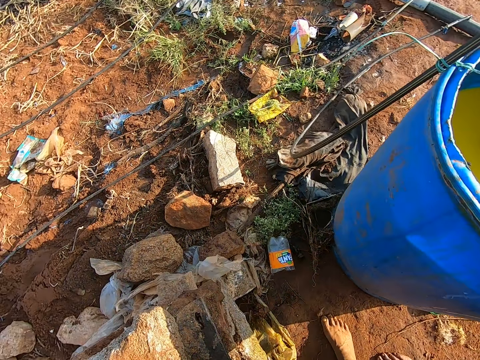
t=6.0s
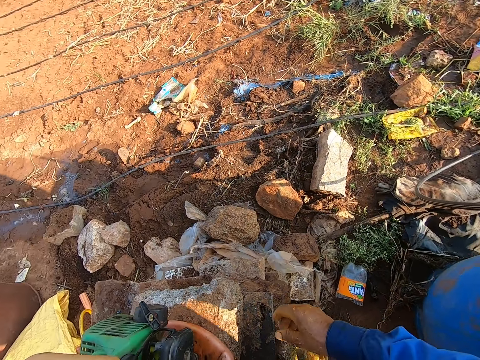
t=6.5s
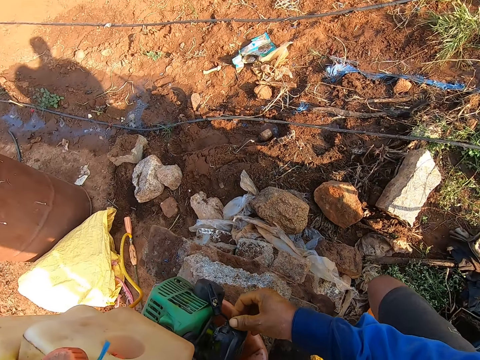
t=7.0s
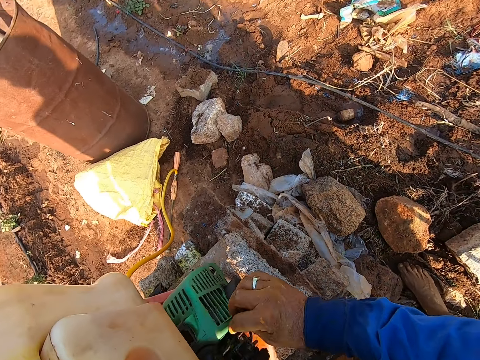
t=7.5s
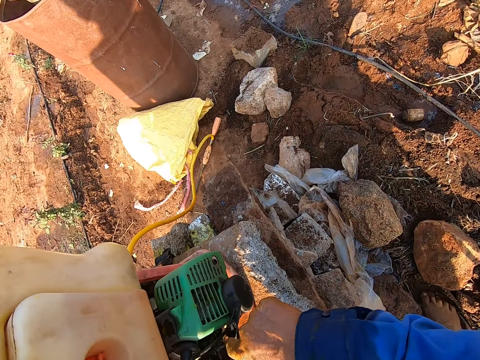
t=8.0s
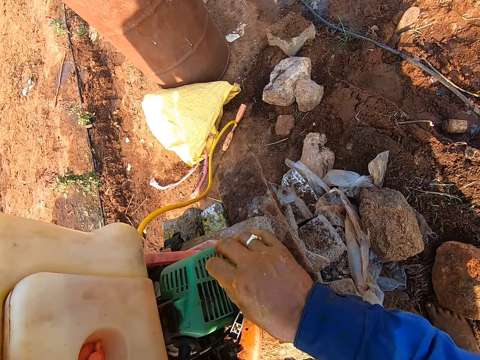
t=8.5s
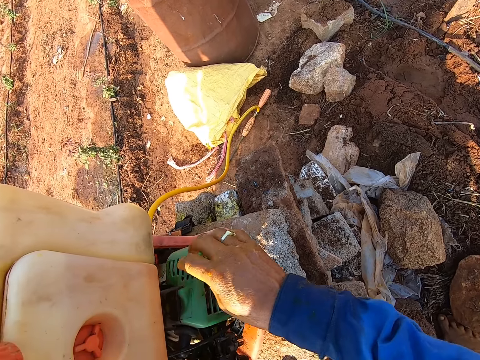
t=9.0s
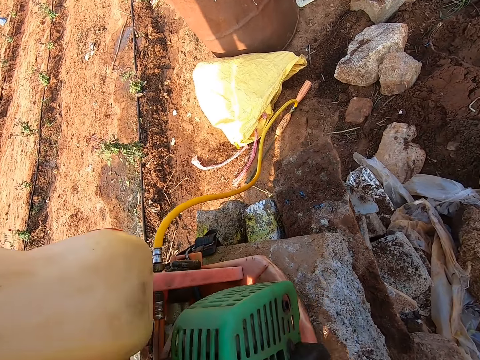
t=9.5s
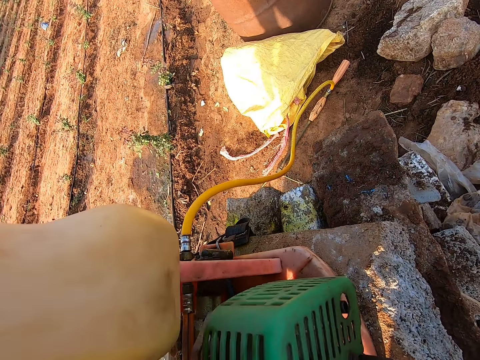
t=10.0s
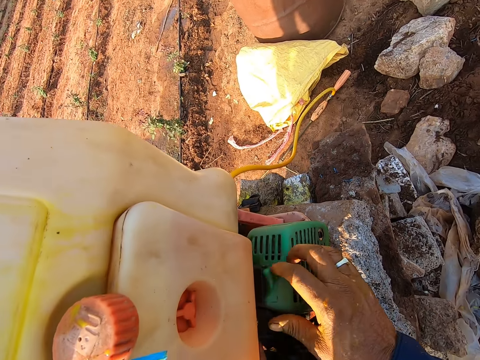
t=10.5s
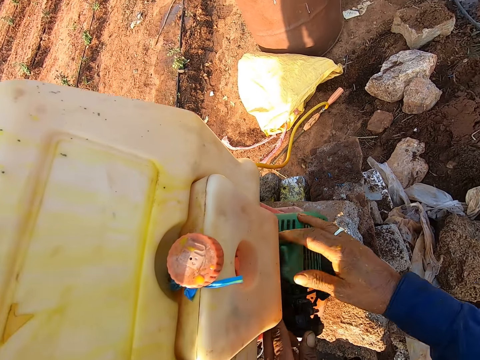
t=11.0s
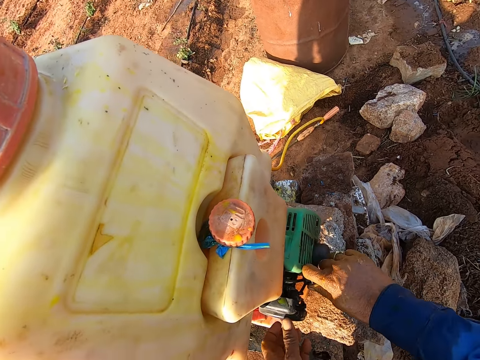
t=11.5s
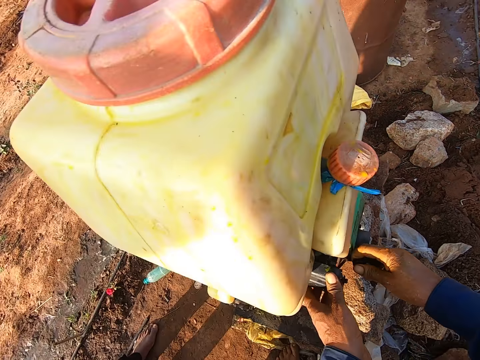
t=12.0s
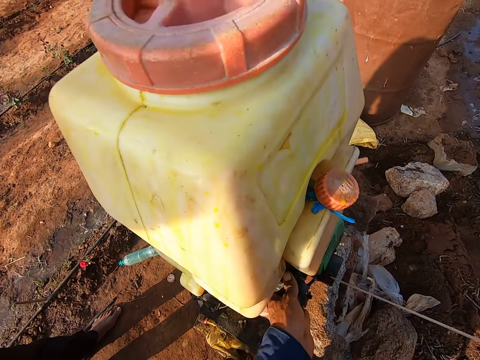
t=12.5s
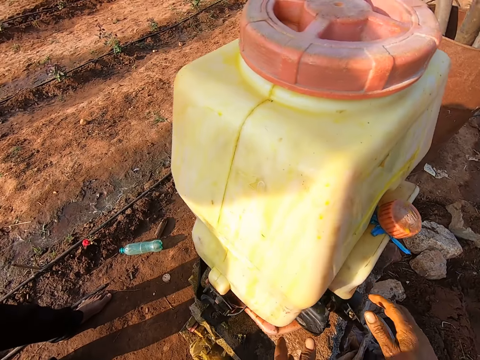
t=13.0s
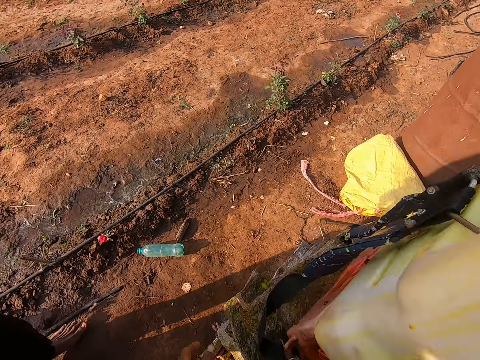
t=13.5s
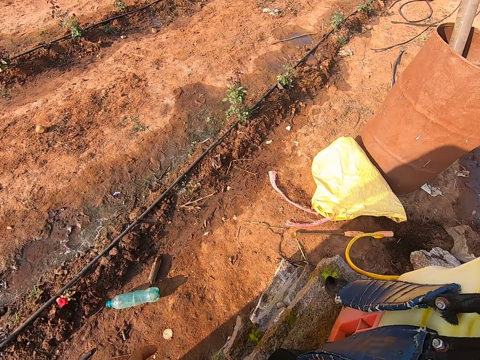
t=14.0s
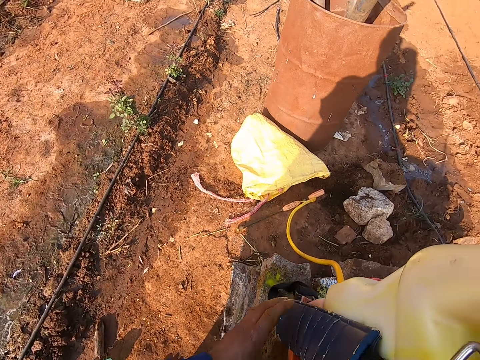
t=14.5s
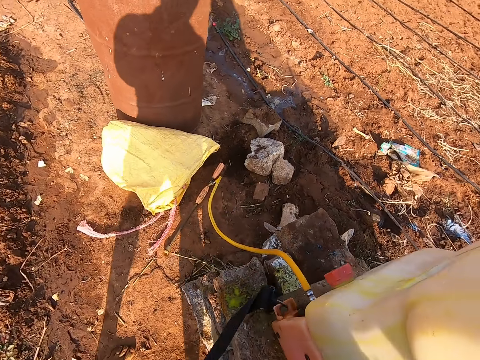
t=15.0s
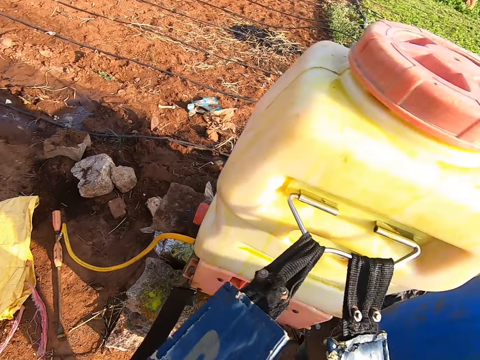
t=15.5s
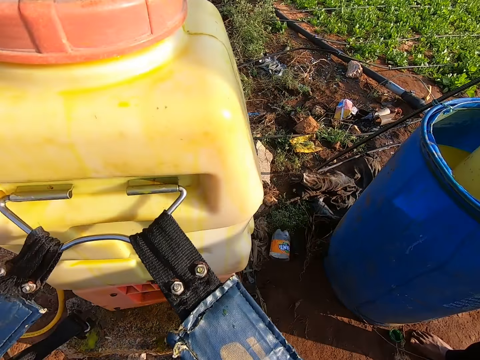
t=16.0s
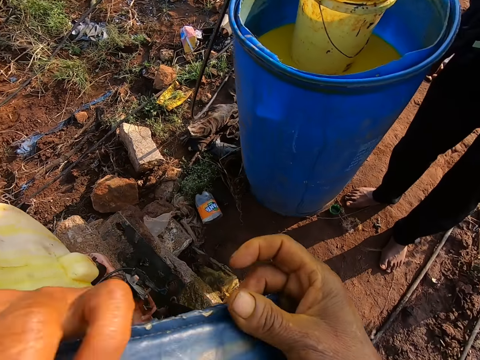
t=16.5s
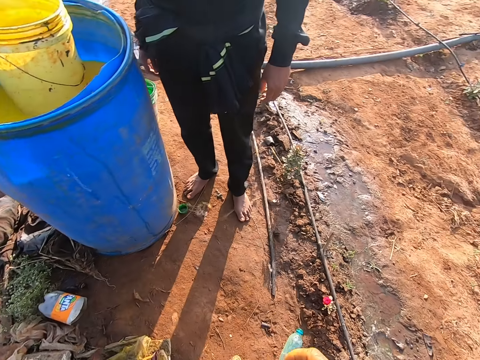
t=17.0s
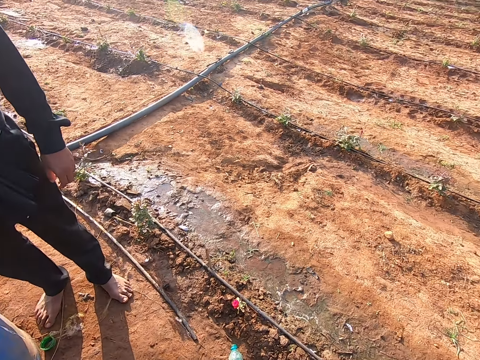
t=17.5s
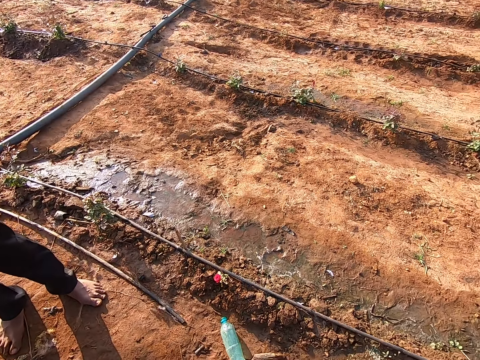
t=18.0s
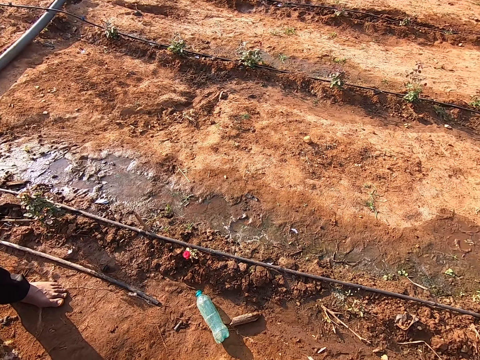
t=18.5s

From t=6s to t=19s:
The camera wearer touches an insecticide backpack sprayer with his right hand. He removes dirt from the chemical spray backpack. He talks with a man. He pulls the starter rope of the insecticide backpack sprayer with his right hand. He touches the chemical backpack sprayer. He holds the handle of the insecticide backpack sprayer with his left hand. He looks around. He backs the insecticide backpack sprayer with his hands.

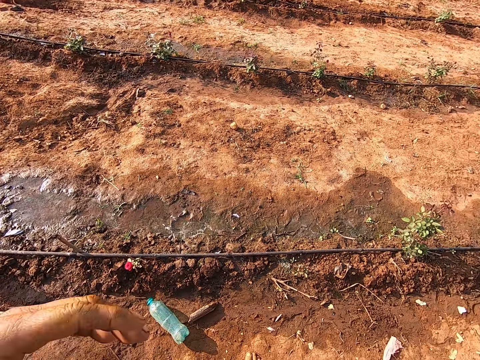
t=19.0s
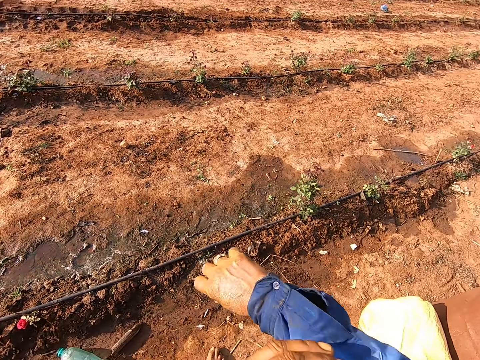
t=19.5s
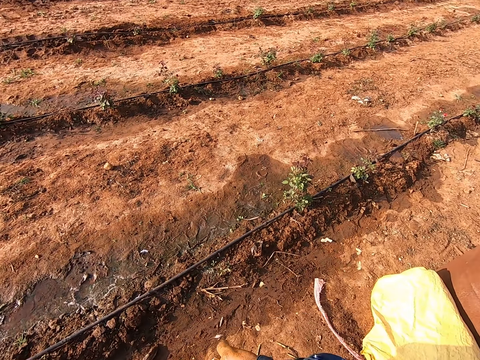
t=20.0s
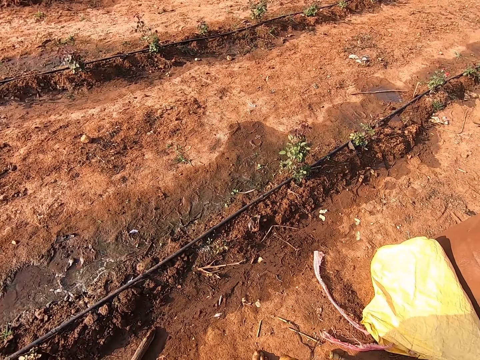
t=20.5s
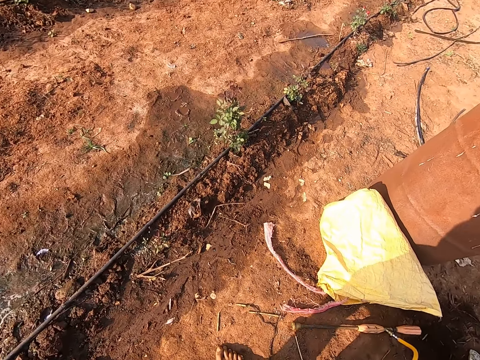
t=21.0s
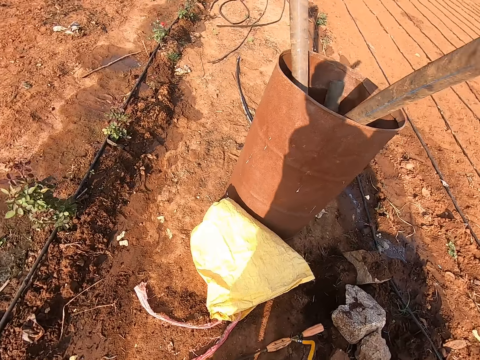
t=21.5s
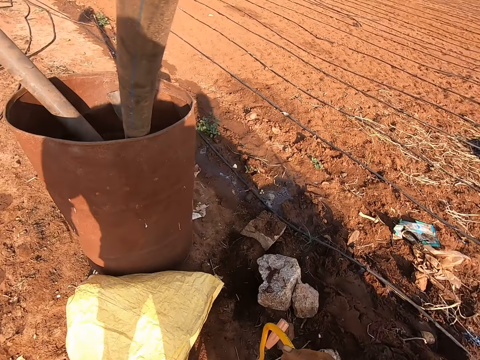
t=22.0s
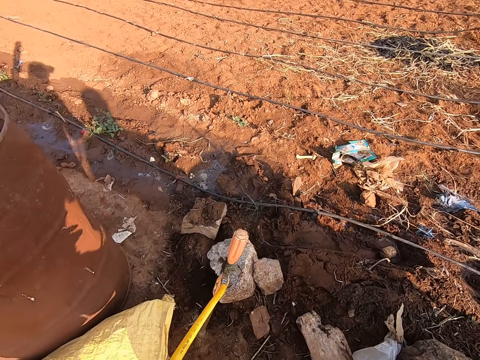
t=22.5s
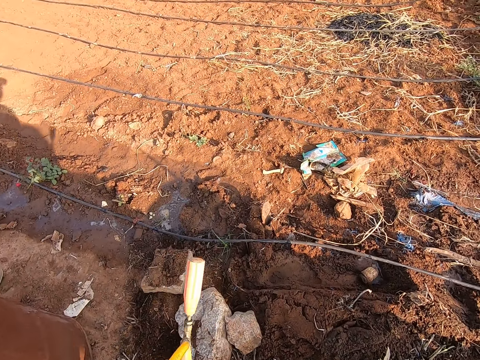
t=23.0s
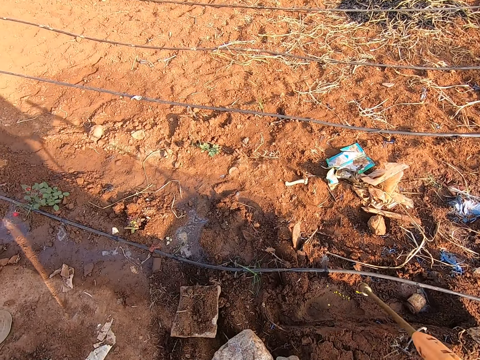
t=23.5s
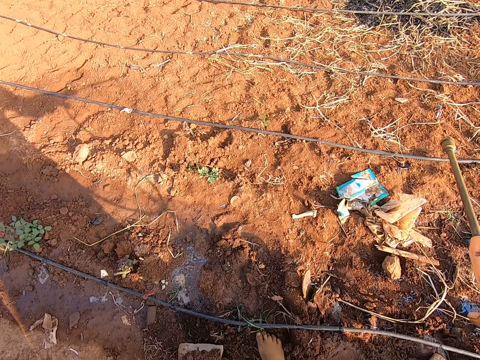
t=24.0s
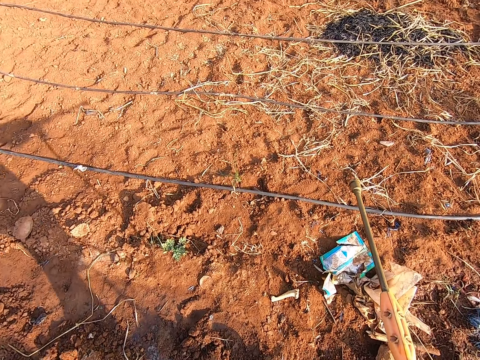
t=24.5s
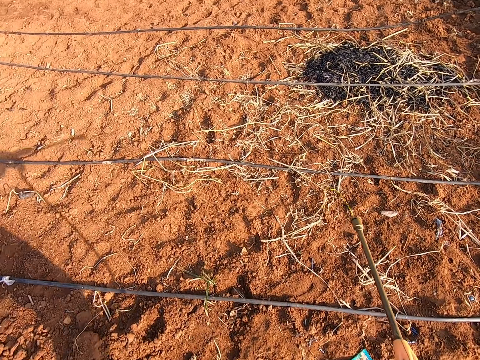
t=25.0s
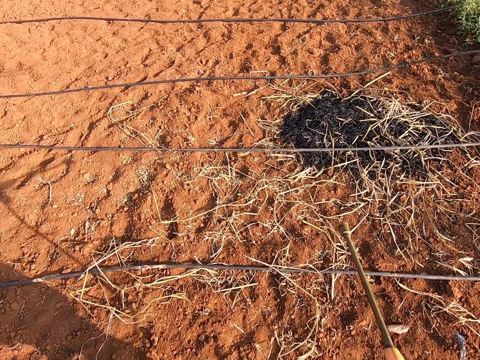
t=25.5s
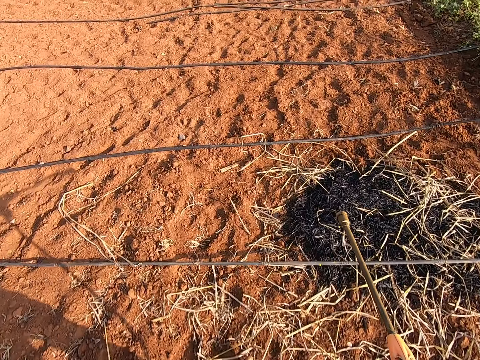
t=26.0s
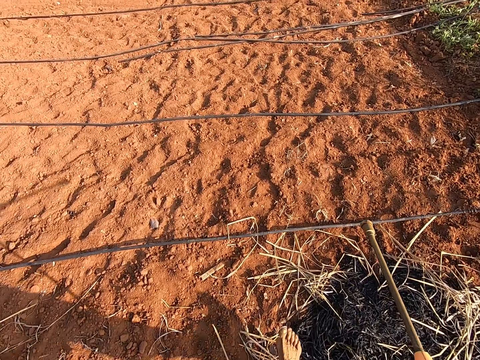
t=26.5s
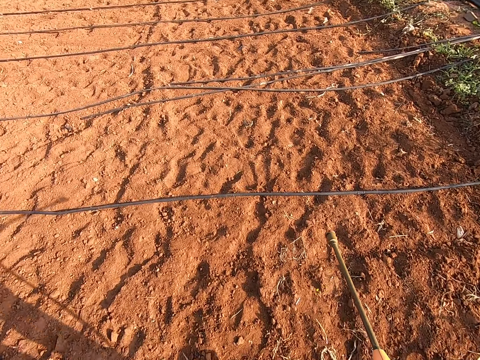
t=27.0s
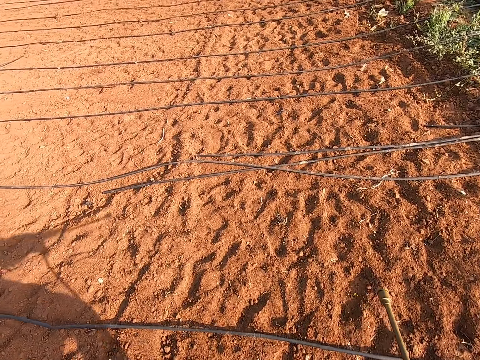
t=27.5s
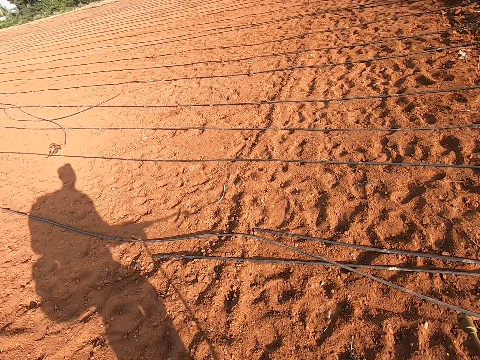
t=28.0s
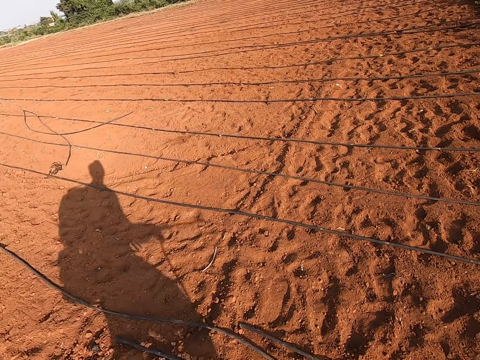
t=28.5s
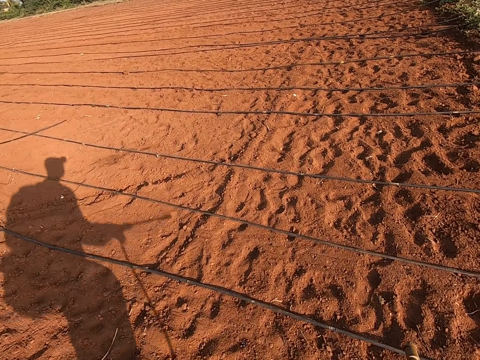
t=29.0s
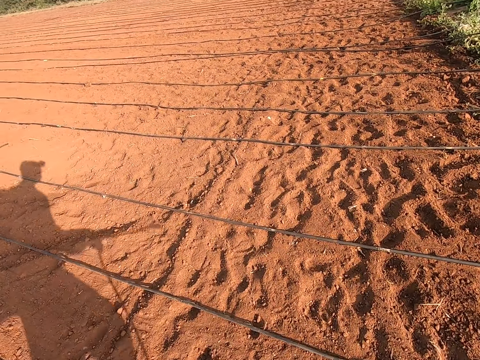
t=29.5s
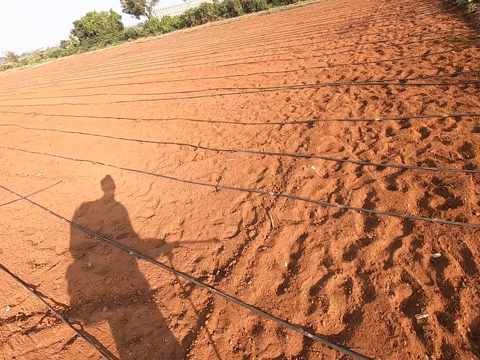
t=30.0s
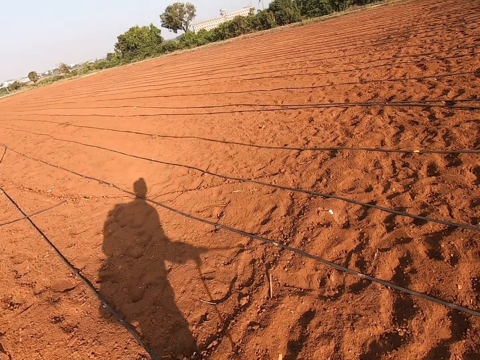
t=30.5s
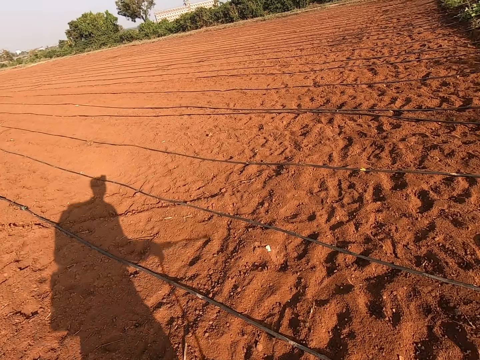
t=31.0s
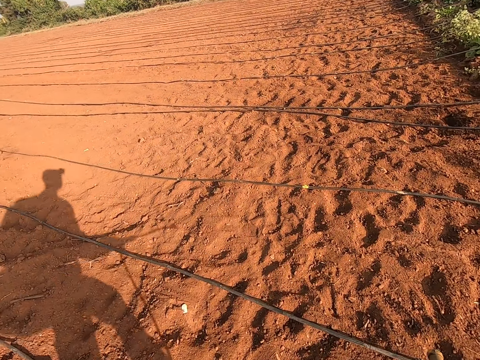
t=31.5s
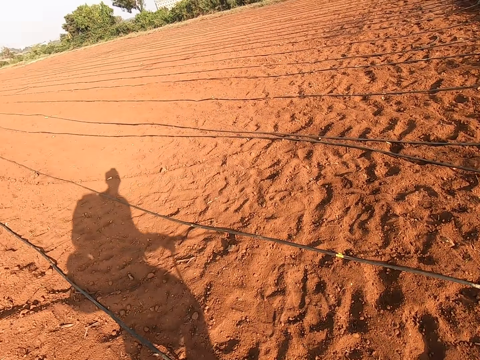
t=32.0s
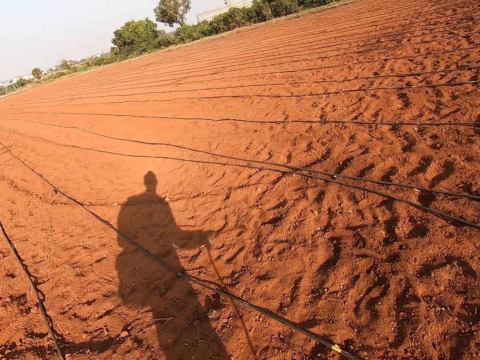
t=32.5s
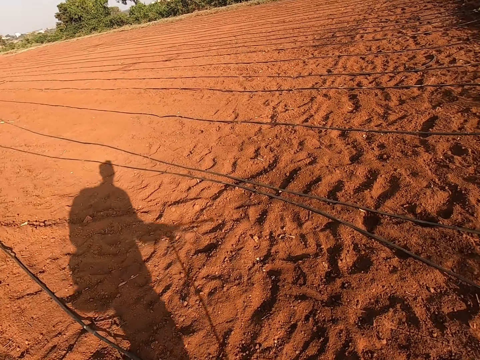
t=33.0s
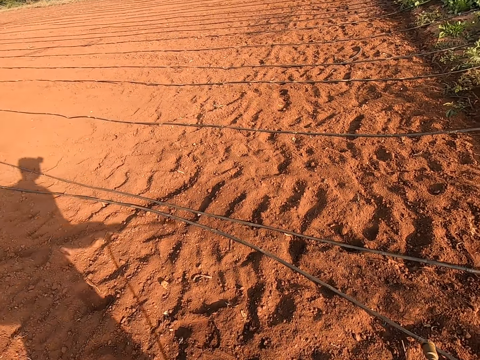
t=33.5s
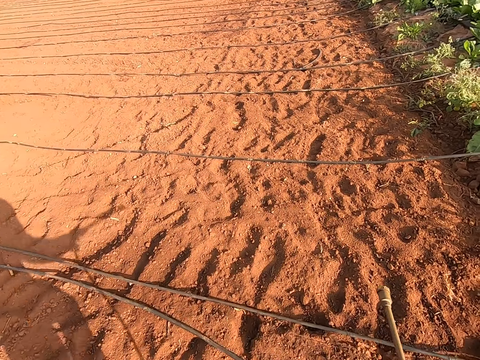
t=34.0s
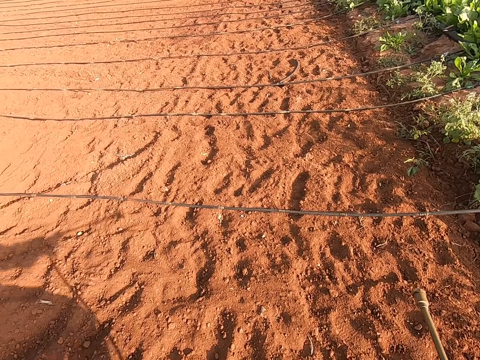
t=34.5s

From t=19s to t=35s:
The camera wearer touches the sleeve of his shirt with his left hand. He picks up the spray lance of the insecticide backpack sprayer from the ground with his left hand. He raises the sprayer nozzle. He walks on the field.
